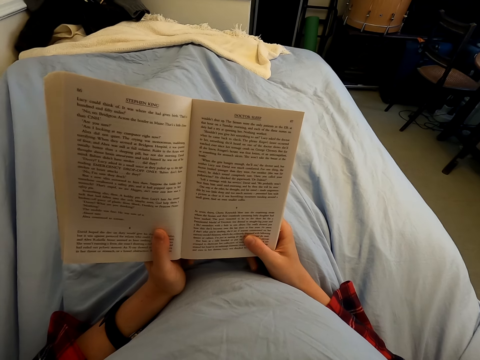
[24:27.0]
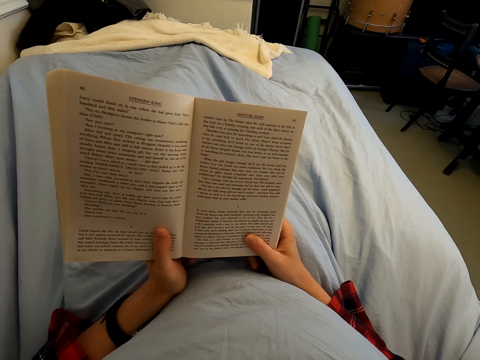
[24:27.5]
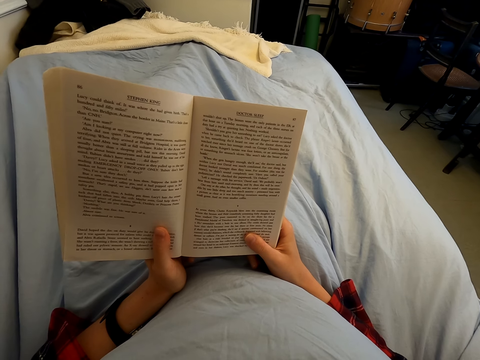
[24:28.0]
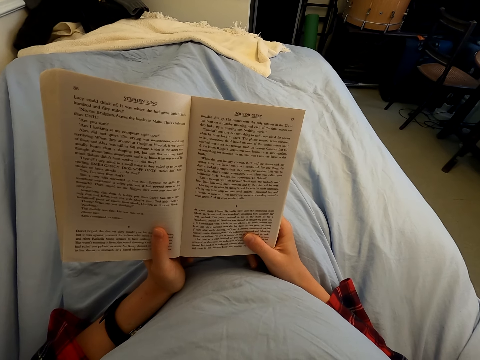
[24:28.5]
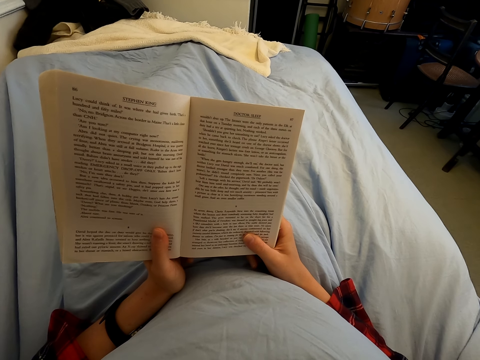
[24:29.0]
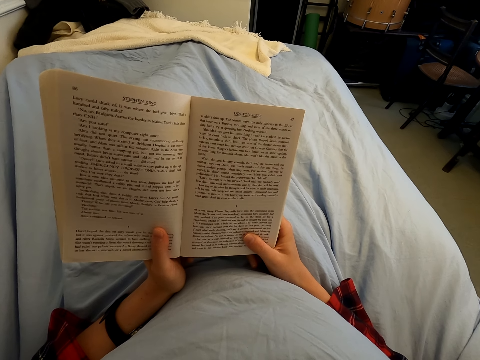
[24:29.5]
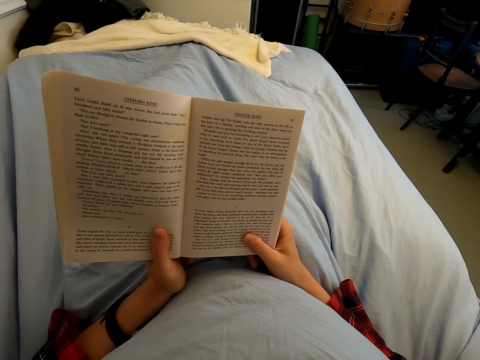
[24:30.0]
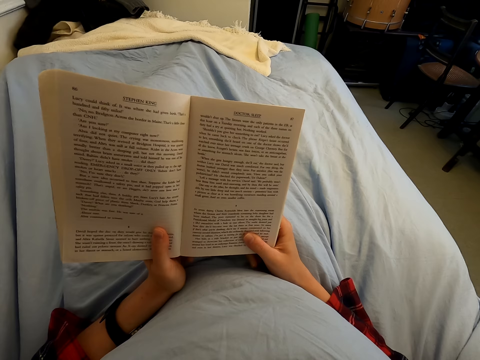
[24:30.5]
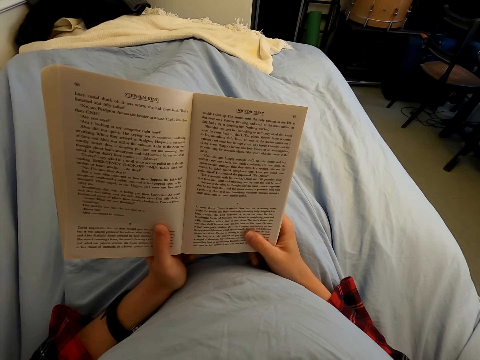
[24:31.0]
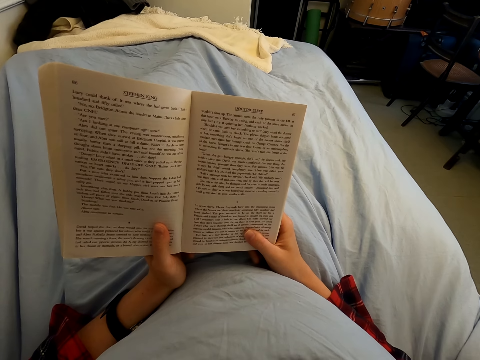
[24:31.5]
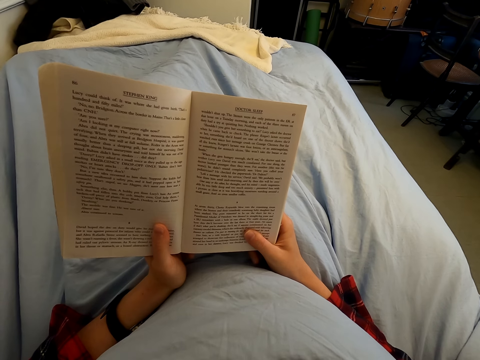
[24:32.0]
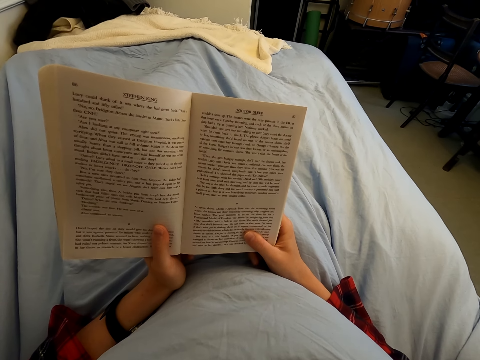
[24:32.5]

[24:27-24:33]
The camera wearer reads a book.

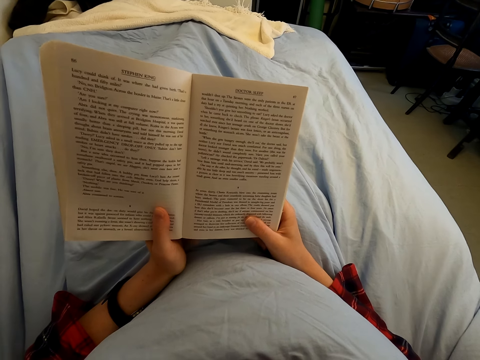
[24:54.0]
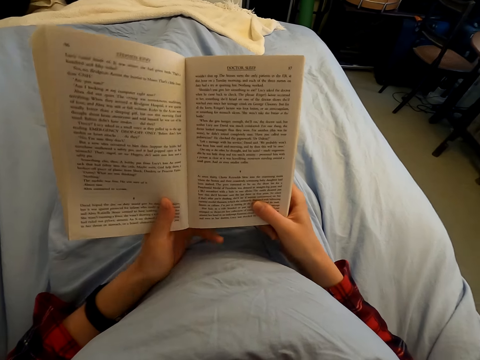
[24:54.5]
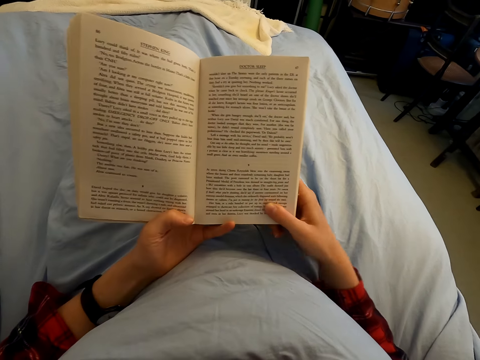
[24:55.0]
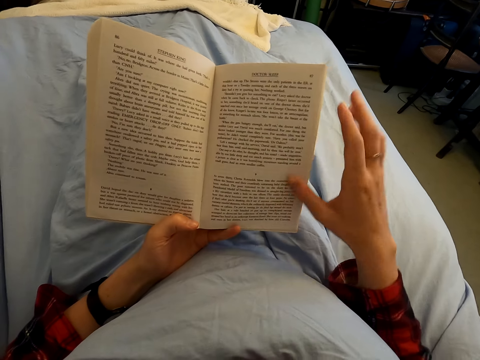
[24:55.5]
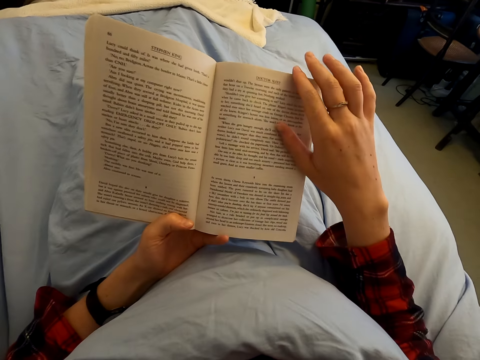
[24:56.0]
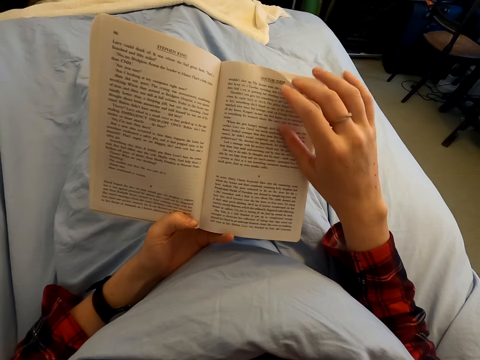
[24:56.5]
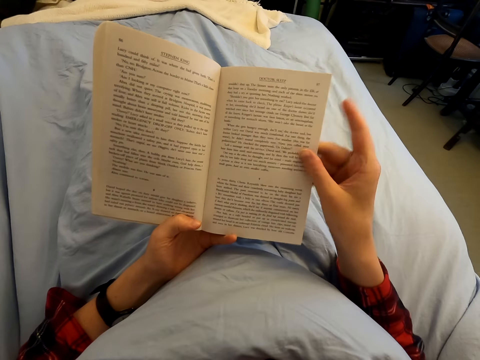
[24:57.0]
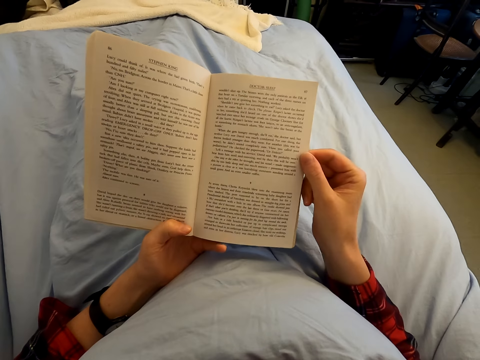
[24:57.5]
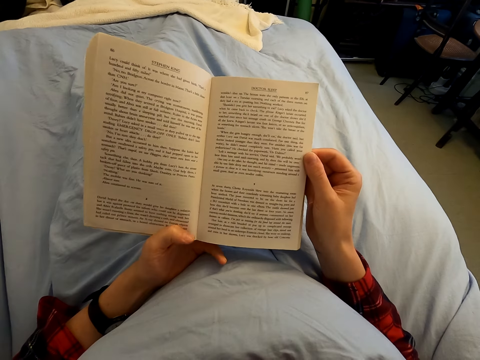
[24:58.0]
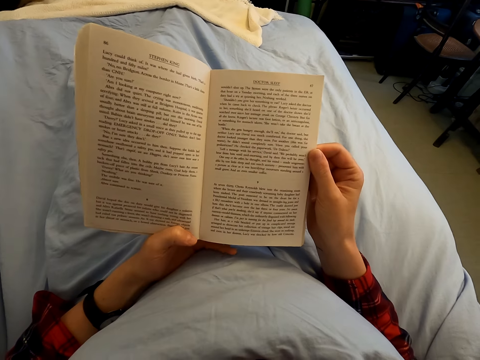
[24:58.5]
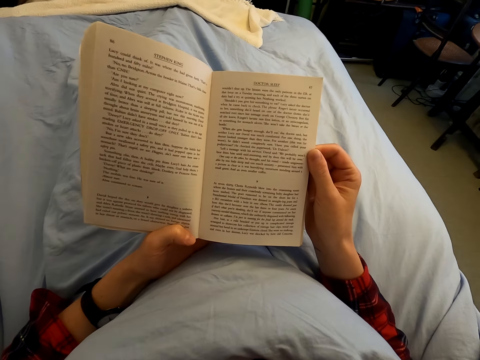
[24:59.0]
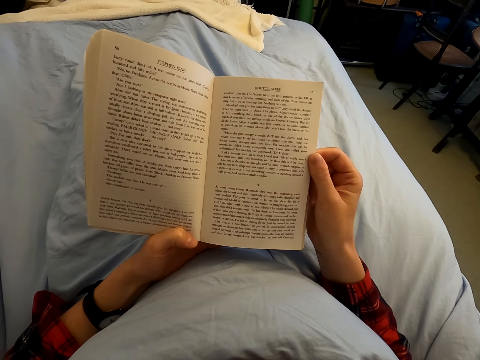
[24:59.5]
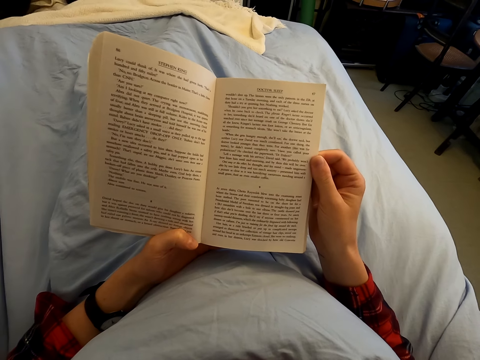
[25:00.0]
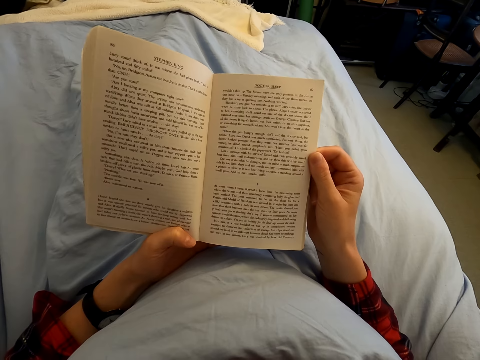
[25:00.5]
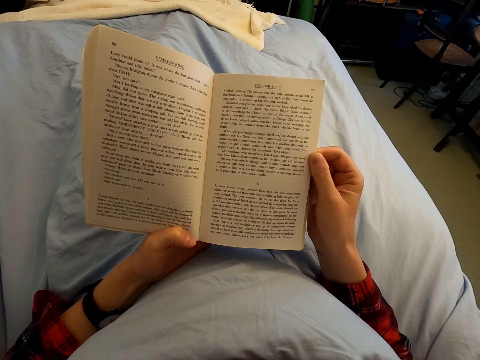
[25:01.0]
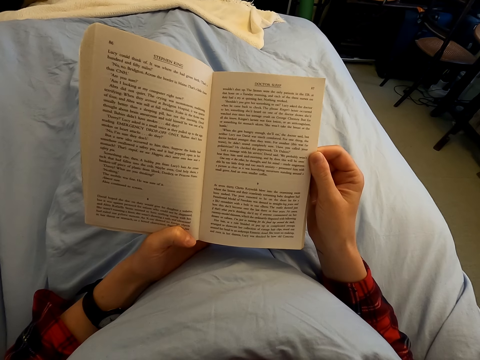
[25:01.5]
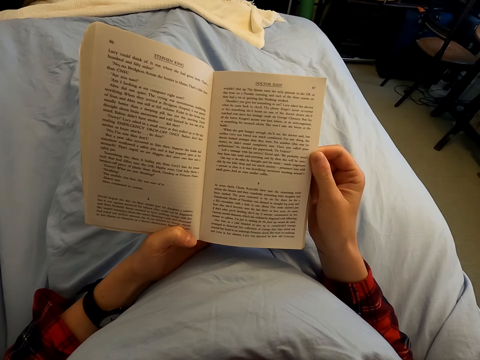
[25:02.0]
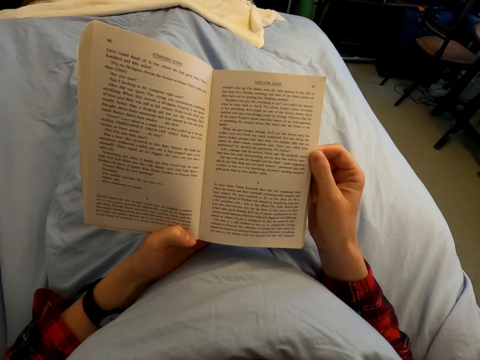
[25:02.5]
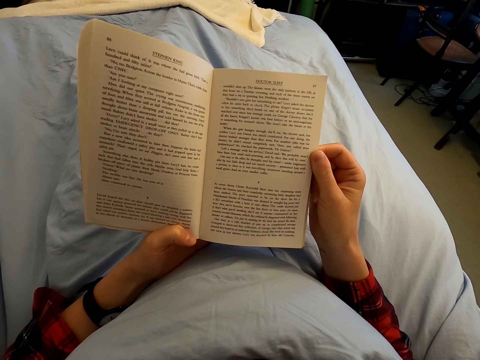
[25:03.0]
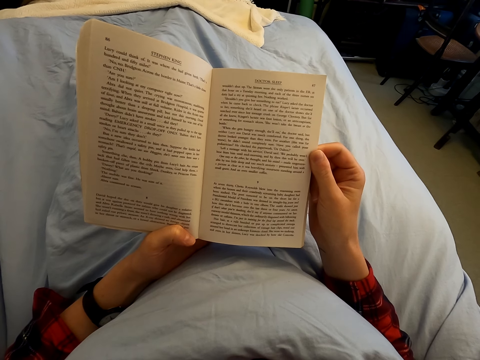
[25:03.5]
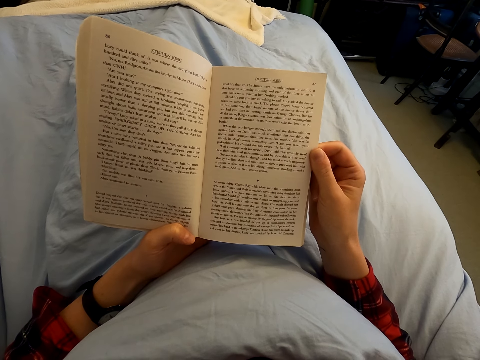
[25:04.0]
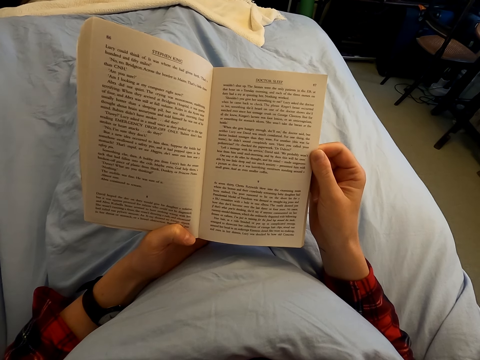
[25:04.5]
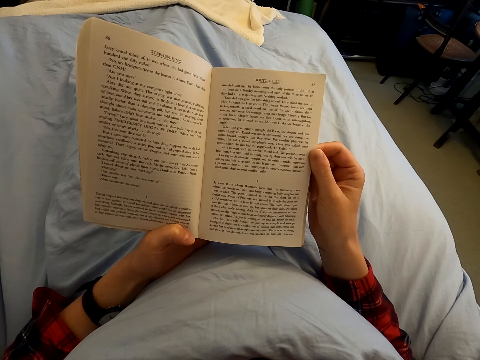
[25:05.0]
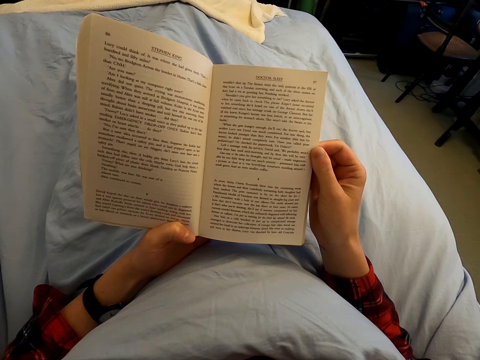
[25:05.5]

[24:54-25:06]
The camera wearer moves a hand. They touch the book leaf.

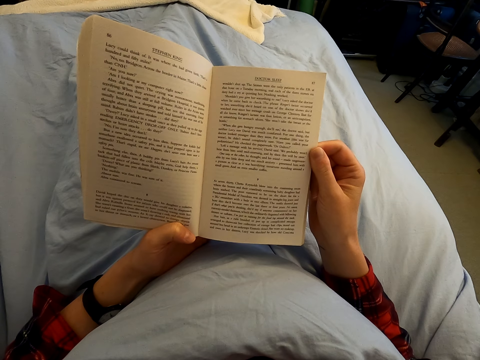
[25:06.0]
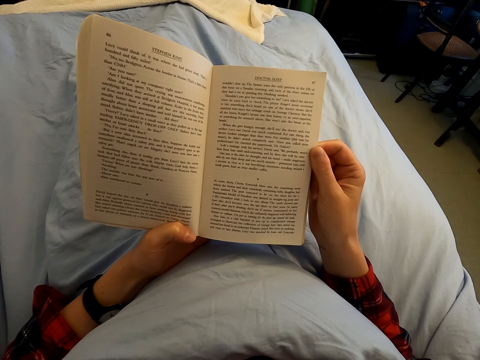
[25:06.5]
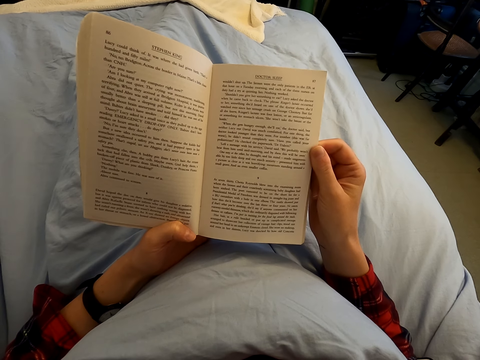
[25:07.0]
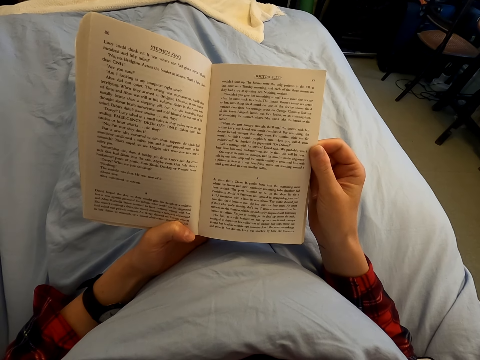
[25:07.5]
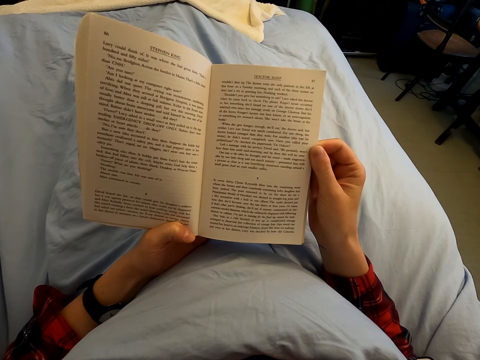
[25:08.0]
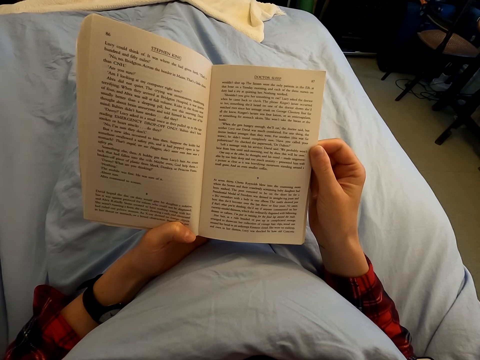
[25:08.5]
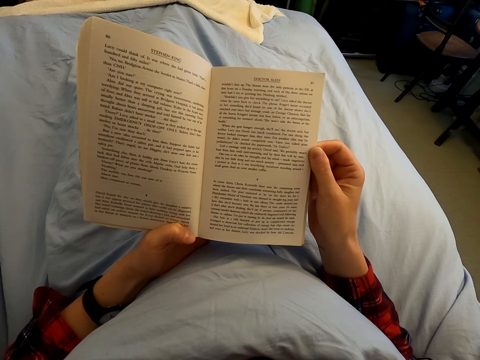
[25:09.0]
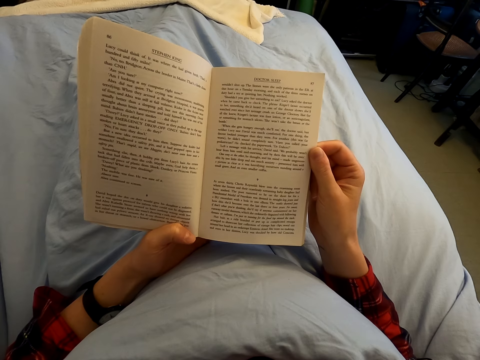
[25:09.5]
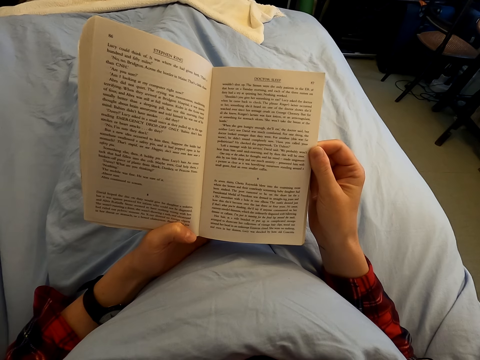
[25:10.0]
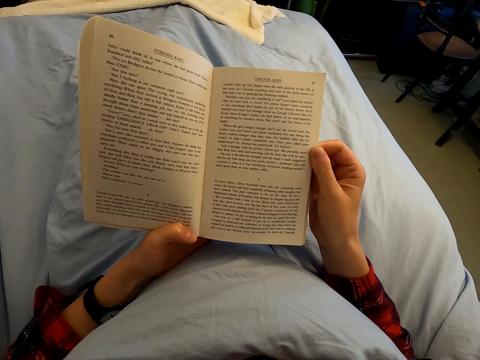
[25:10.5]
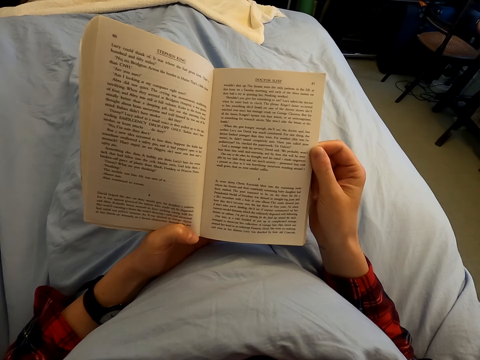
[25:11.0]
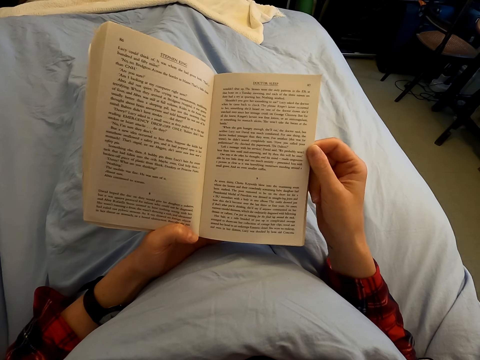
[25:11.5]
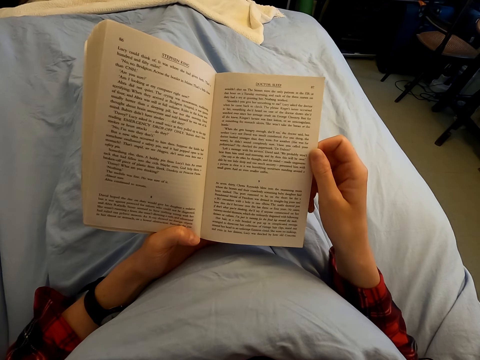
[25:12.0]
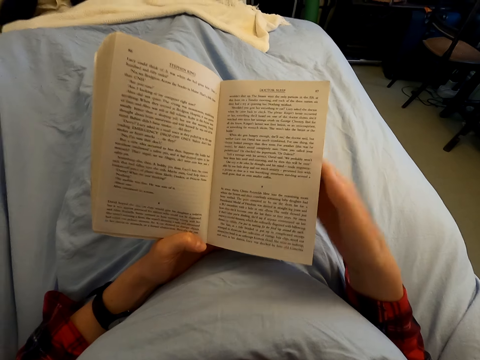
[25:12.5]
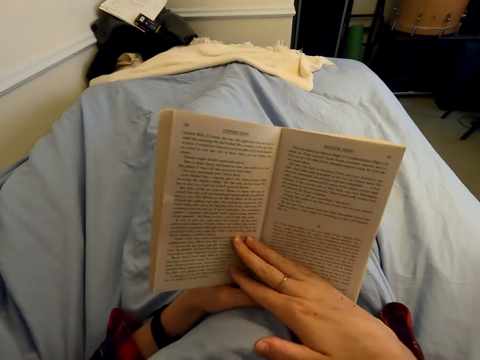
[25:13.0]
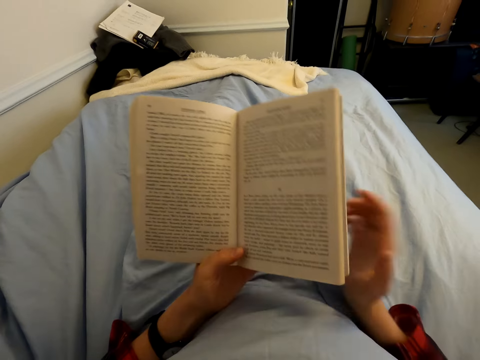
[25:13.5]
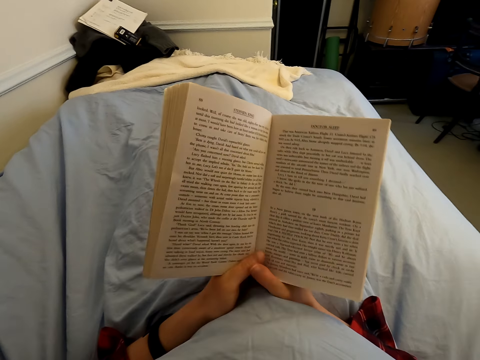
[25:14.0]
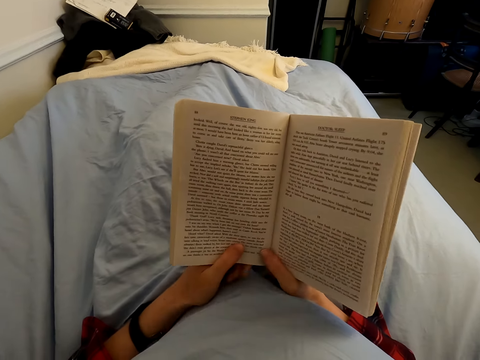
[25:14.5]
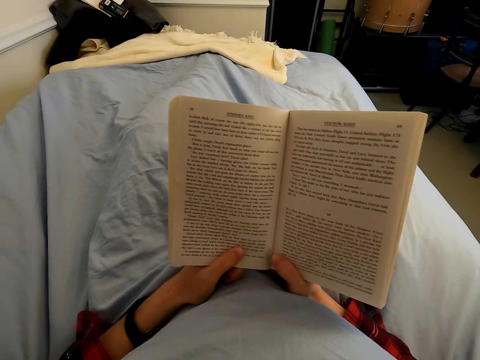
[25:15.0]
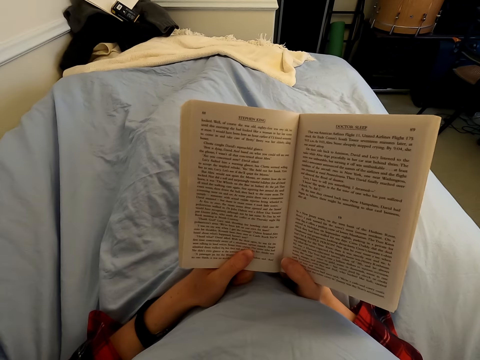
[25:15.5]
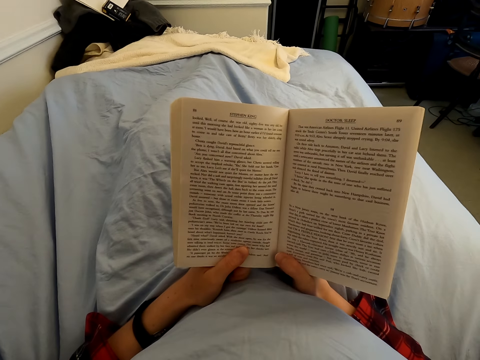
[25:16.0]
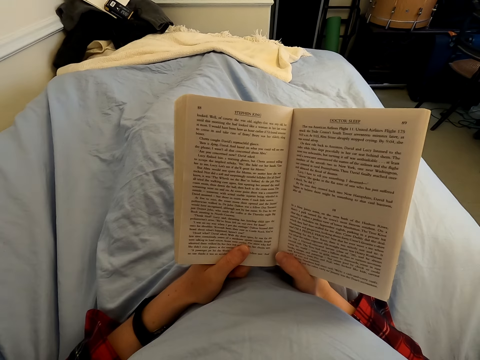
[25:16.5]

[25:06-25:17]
The camera wearer turns the book leaf. They open a page. They read the book. They move a hand.
